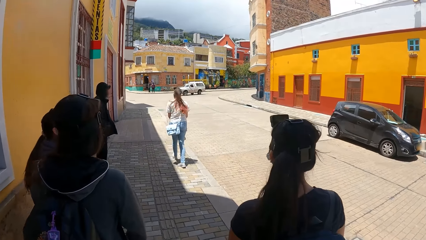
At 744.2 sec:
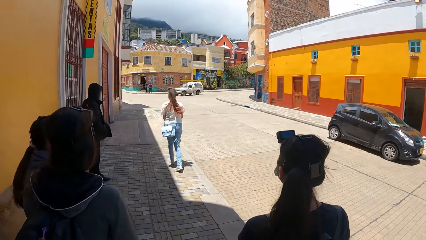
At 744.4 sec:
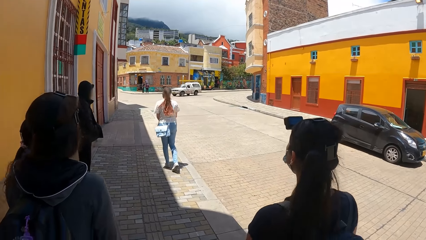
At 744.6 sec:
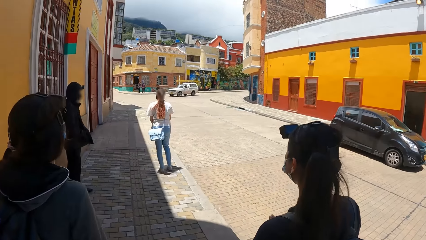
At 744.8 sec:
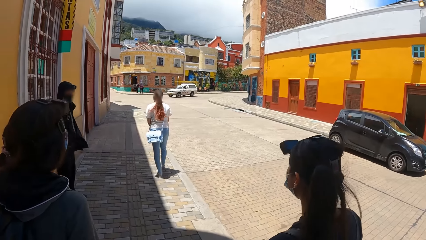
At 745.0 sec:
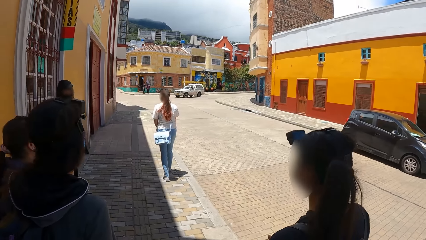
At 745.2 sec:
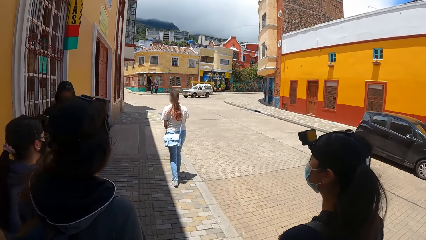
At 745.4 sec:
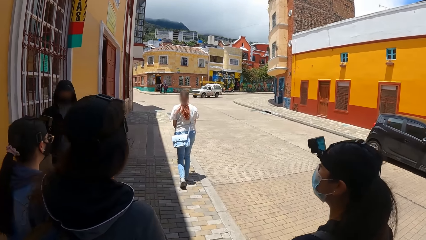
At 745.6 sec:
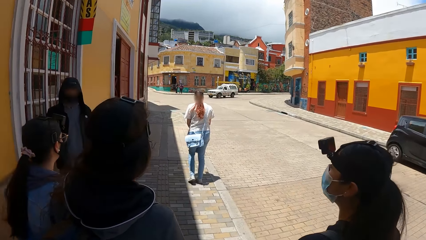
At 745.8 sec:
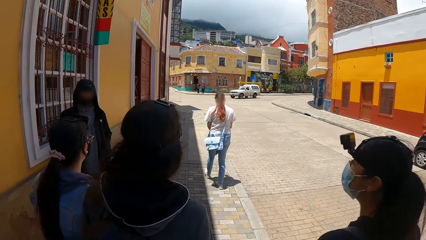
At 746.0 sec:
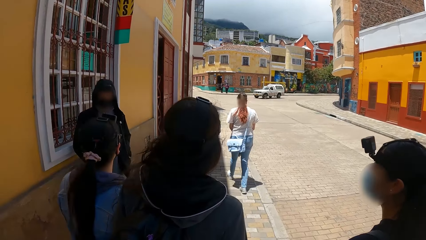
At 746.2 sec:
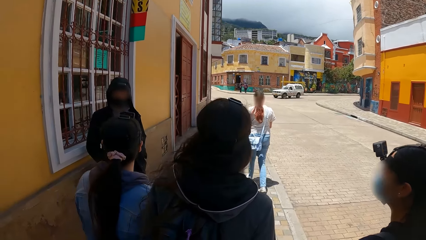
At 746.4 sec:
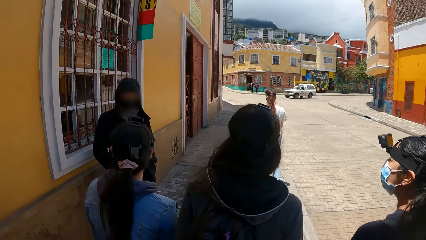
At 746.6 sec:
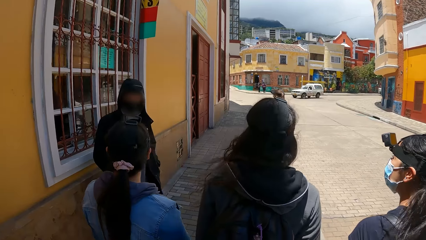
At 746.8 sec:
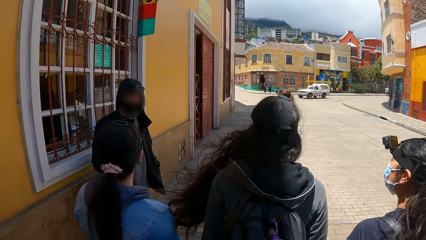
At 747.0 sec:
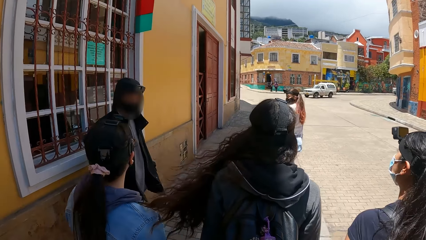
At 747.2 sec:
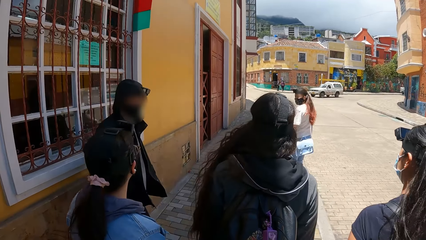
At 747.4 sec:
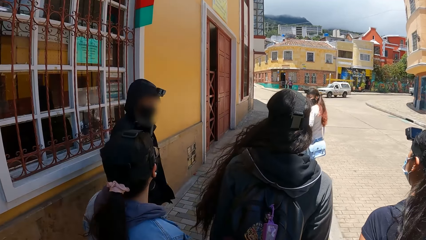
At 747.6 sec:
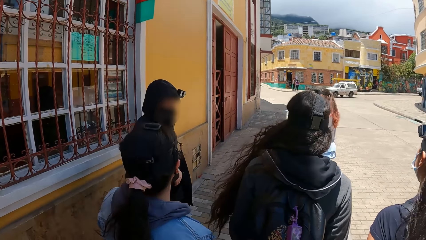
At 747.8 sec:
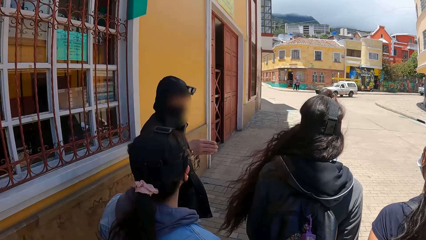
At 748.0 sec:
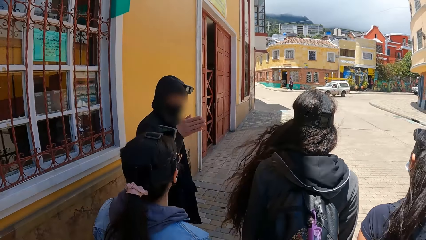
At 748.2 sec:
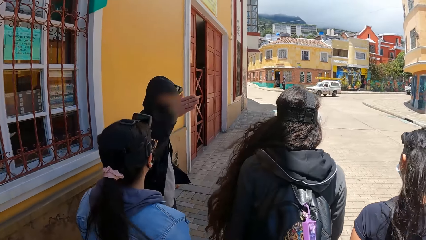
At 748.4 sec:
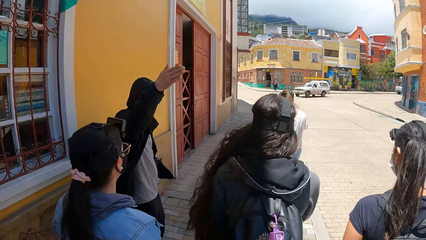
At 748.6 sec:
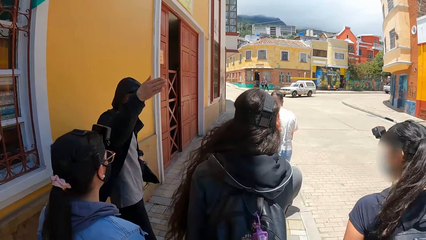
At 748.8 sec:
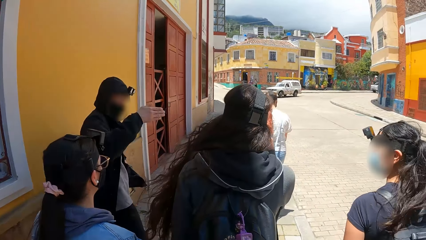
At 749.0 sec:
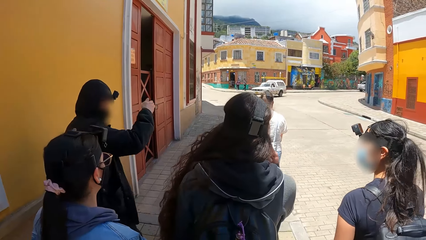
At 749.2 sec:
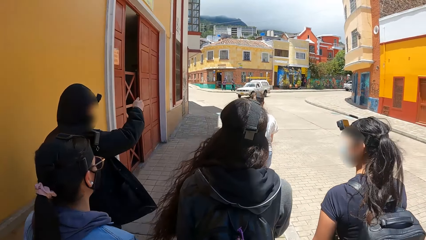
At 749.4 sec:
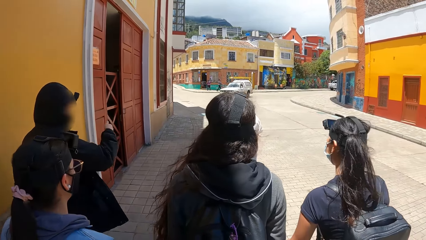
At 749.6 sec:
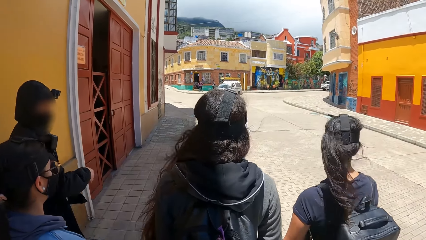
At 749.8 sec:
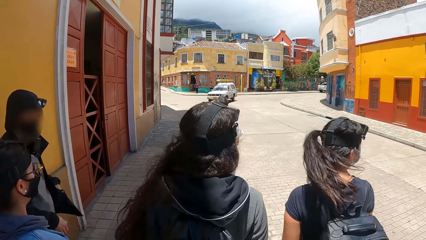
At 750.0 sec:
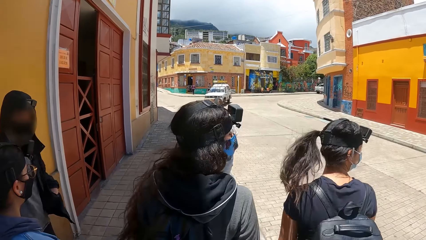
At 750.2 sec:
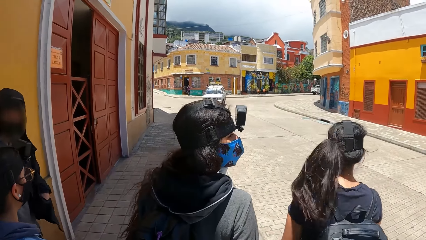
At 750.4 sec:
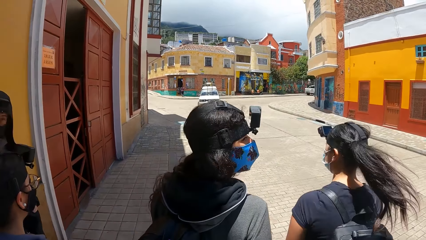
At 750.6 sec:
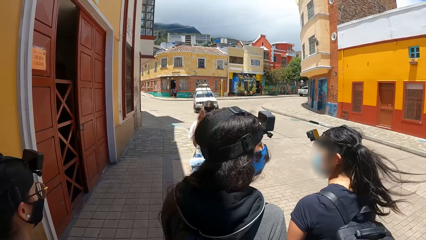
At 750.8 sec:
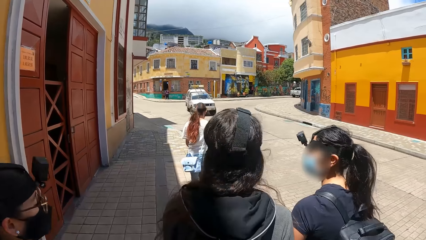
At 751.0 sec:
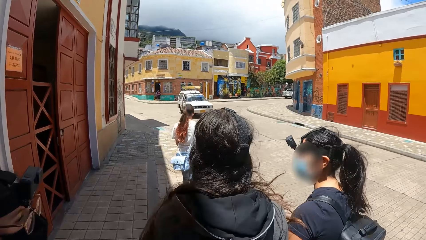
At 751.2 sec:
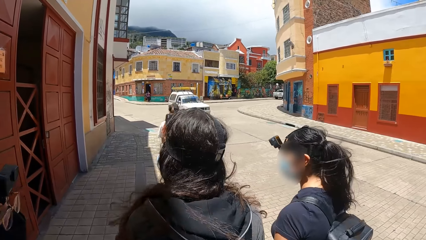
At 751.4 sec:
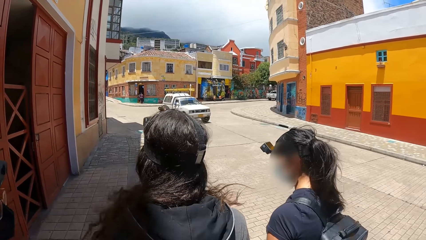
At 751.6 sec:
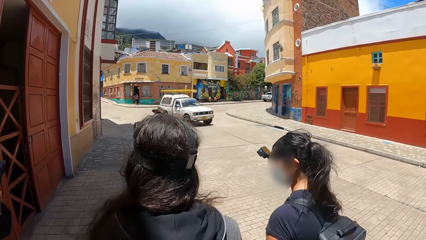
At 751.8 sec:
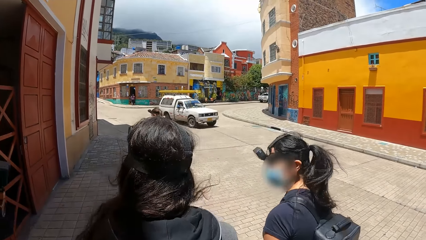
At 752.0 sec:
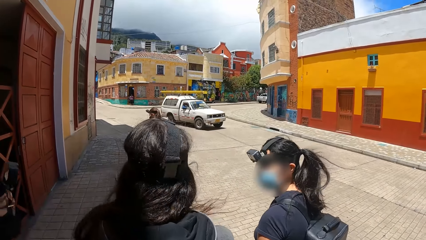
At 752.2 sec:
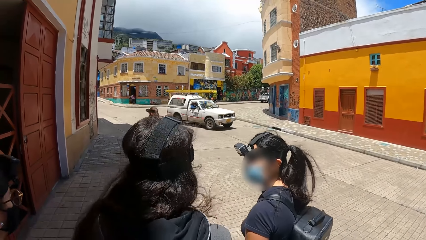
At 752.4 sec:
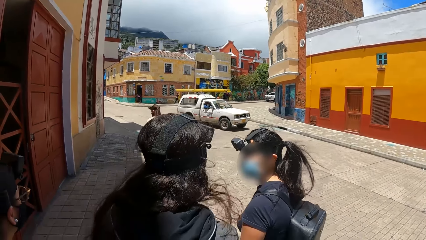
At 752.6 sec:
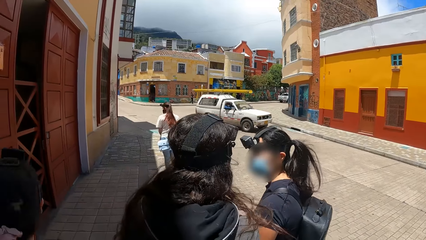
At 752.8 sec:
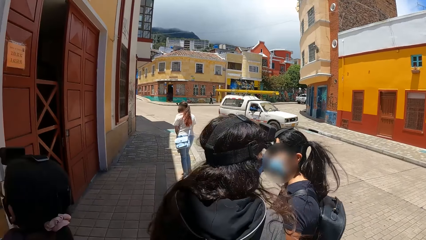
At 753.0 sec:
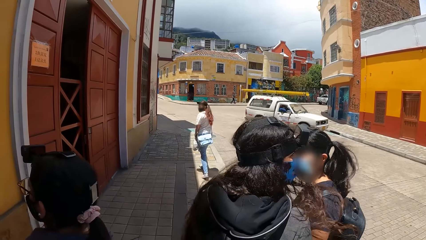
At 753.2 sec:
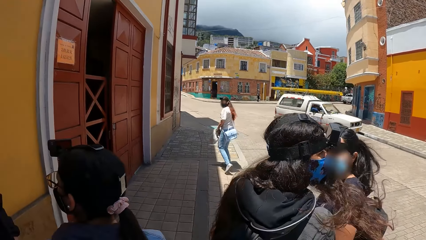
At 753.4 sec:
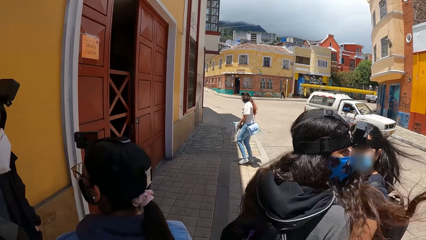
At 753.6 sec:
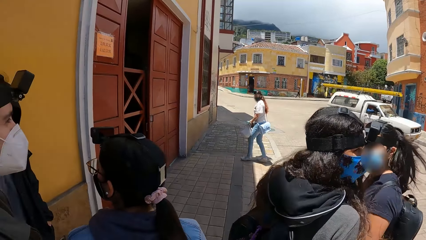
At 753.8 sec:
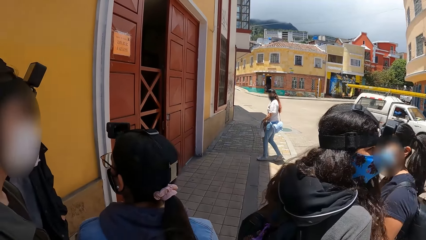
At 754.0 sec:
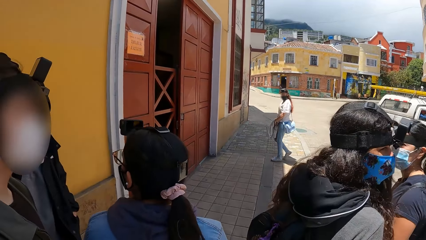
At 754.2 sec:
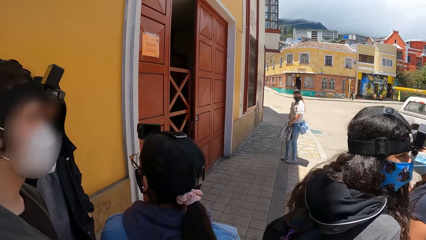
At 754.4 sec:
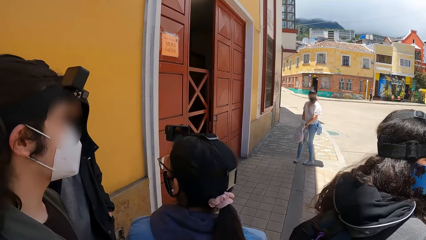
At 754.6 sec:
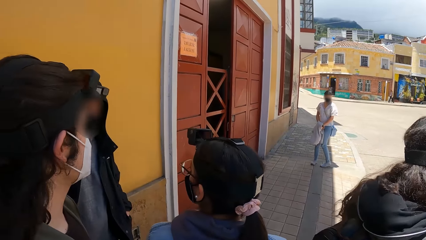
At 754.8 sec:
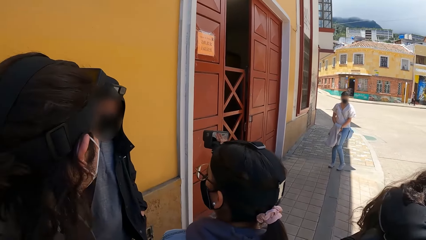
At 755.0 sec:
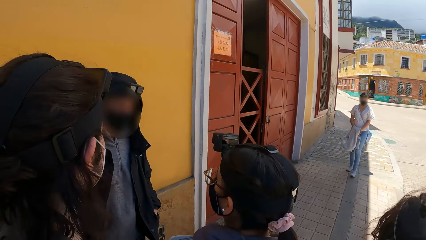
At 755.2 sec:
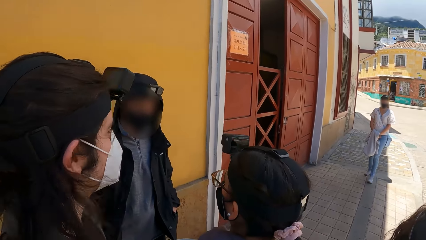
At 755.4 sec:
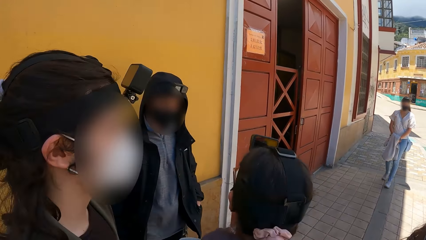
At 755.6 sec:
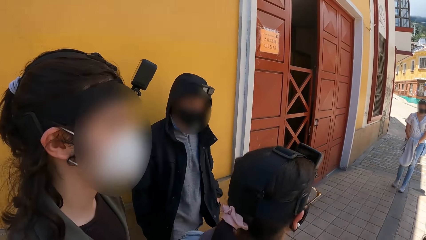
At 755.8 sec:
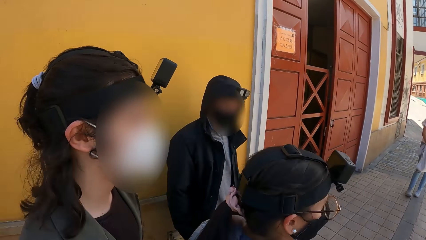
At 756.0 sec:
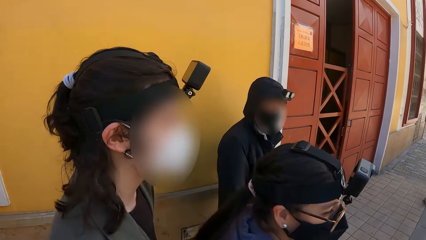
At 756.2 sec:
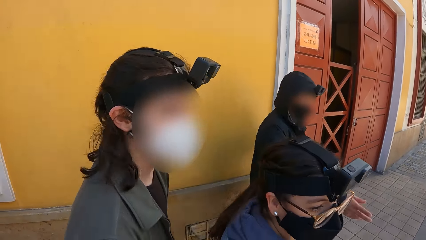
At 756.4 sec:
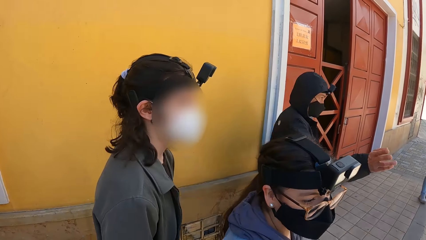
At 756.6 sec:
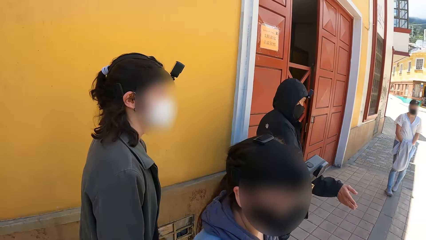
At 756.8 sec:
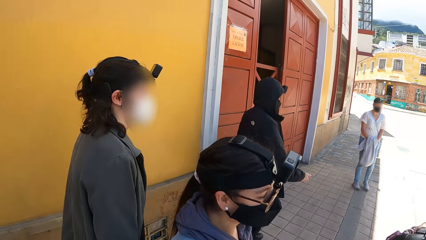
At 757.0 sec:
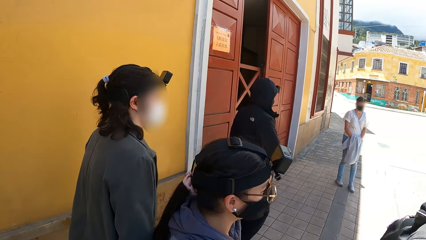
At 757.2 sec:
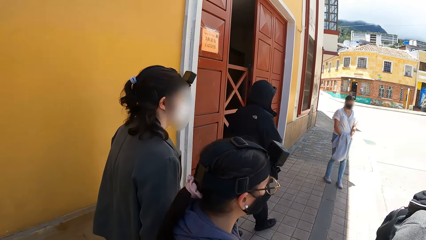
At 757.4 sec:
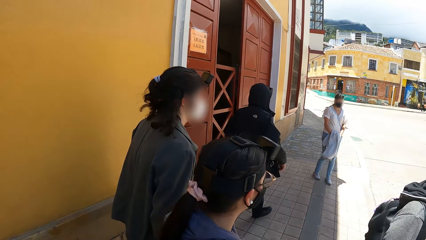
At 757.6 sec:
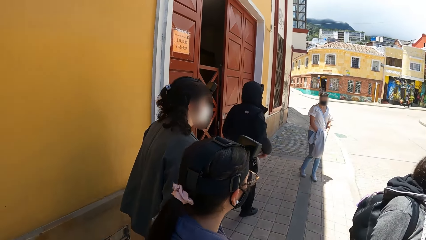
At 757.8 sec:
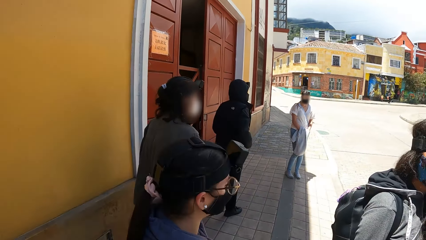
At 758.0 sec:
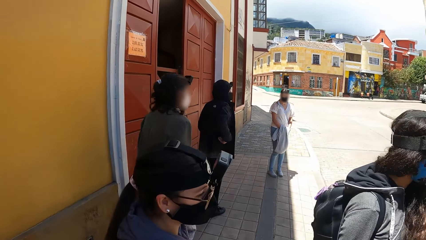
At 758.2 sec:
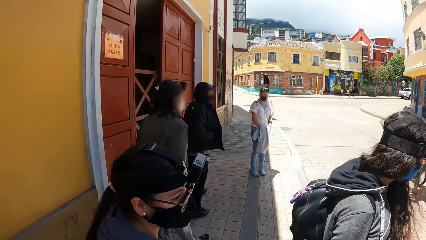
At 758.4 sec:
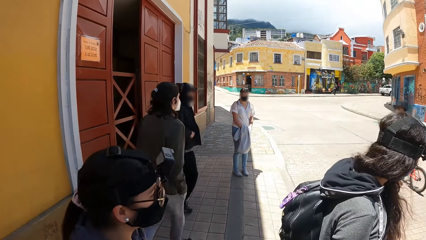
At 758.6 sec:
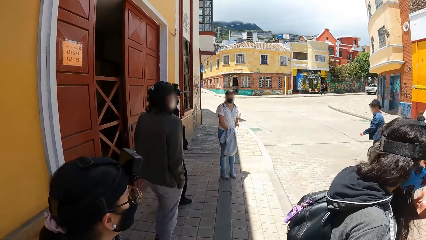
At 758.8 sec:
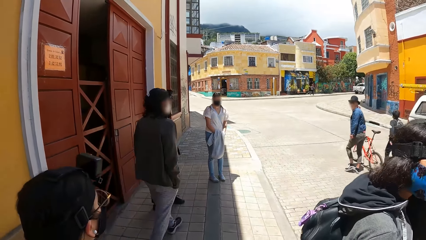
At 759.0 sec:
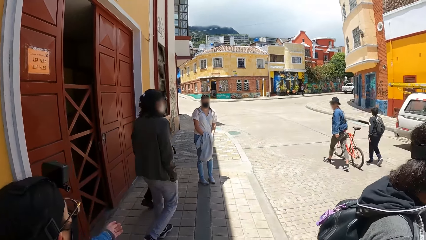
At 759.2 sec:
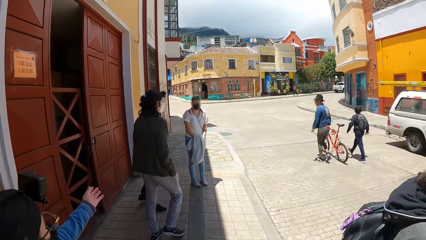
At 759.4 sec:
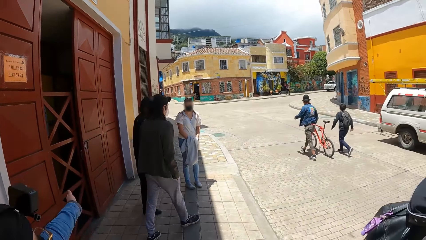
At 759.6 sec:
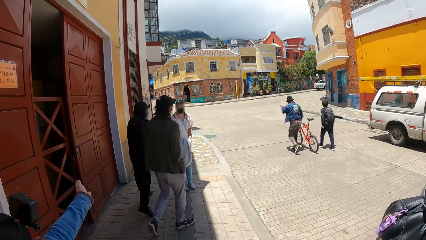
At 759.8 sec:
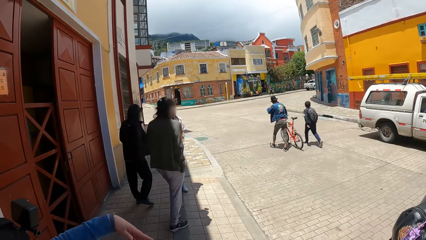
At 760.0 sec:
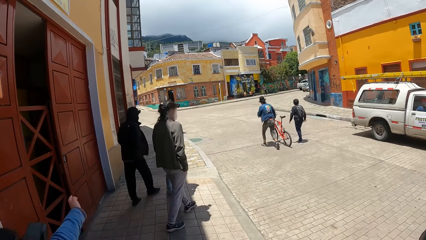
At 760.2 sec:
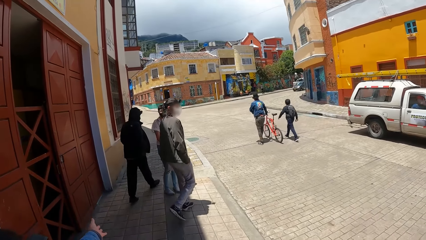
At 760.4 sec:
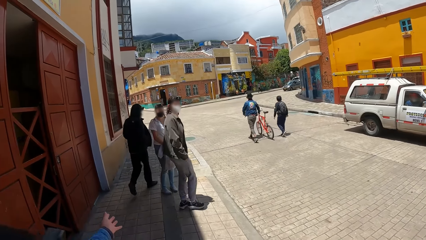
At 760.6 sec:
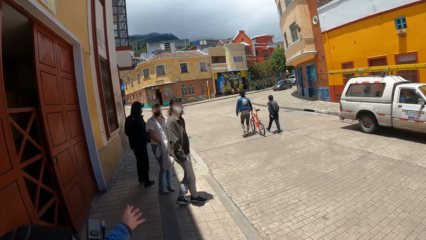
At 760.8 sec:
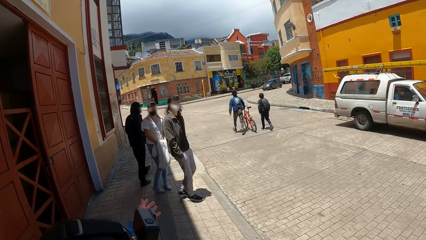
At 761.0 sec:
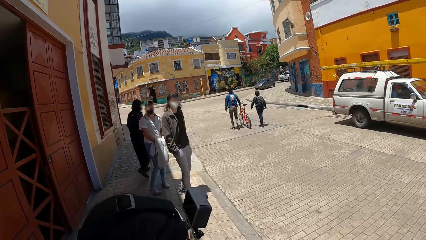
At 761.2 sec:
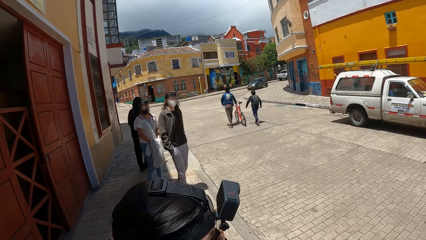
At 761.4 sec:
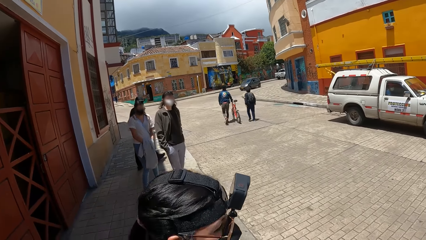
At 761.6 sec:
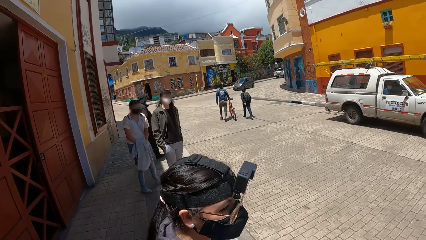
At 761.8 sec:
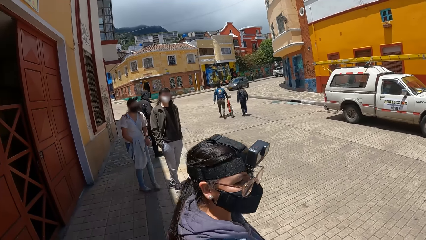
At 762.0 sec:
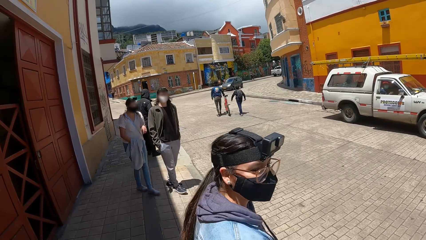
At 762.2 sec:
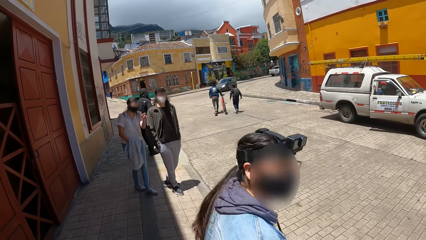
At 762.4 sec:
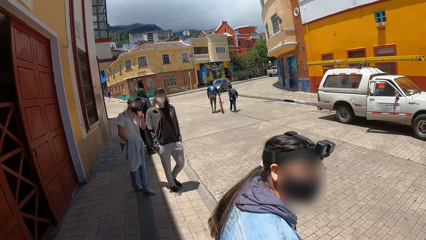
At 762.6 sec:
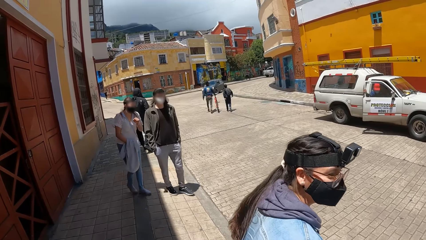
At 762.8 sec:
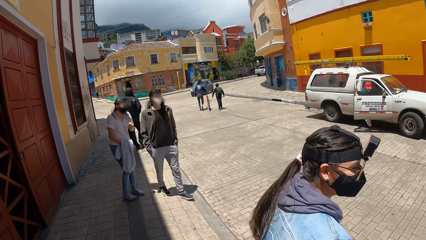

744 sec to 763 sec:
A man interacts with the group of people. An orange bicycle drives past the camera wearer. The camera wearer looks around the street.
